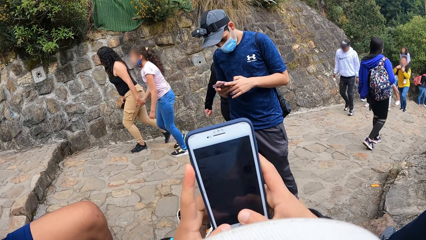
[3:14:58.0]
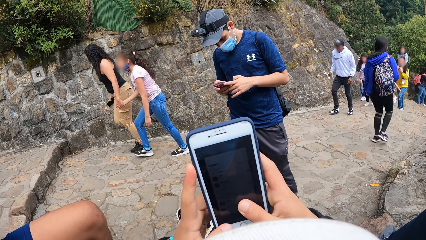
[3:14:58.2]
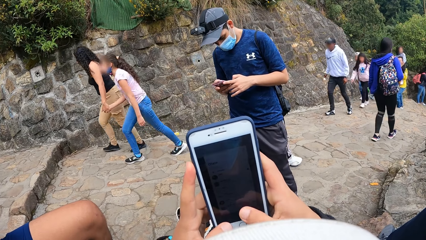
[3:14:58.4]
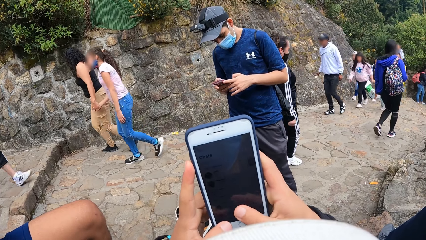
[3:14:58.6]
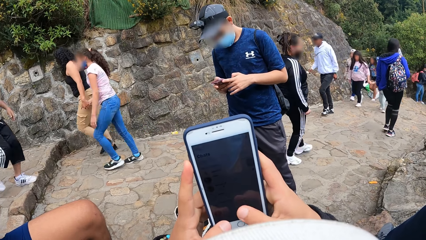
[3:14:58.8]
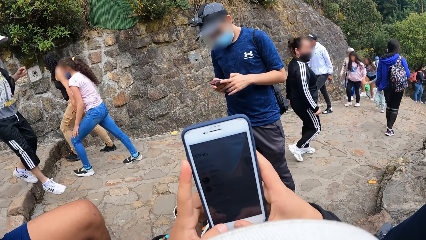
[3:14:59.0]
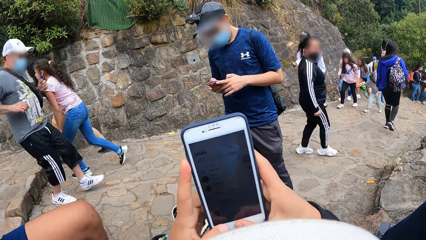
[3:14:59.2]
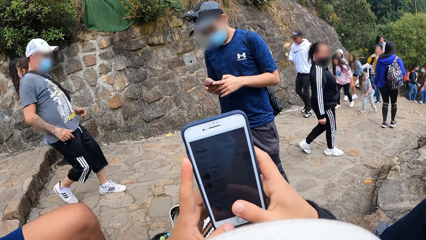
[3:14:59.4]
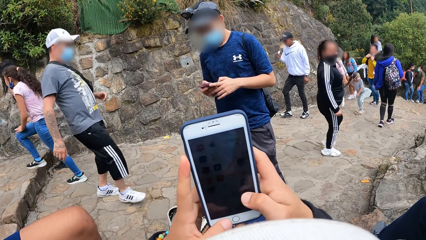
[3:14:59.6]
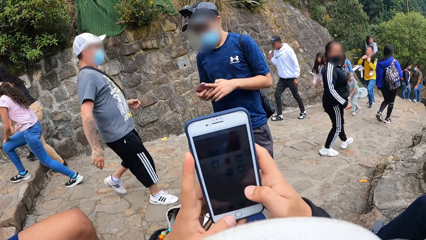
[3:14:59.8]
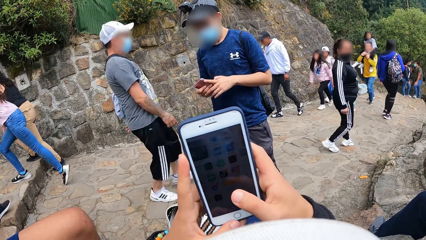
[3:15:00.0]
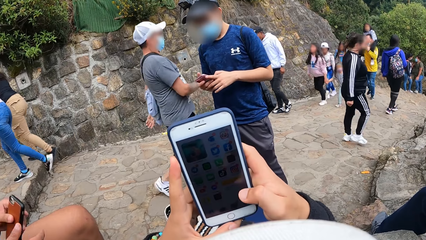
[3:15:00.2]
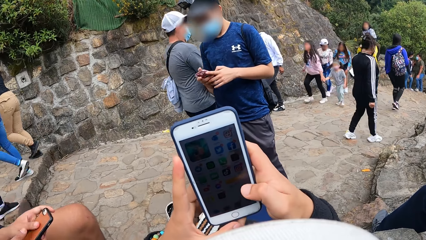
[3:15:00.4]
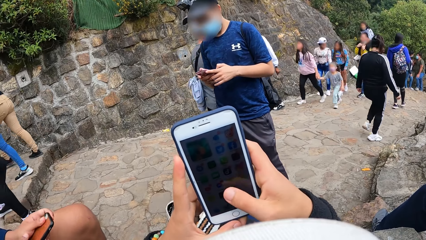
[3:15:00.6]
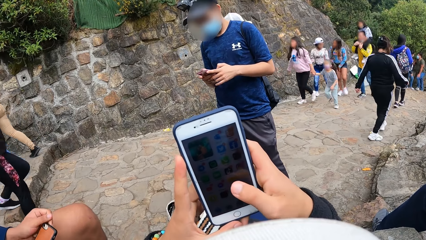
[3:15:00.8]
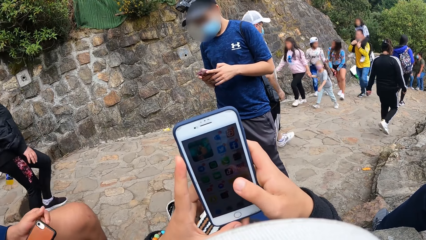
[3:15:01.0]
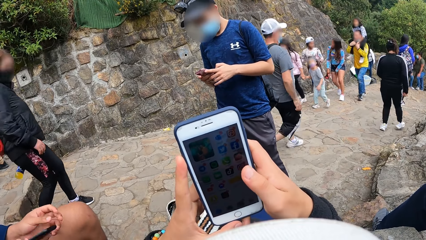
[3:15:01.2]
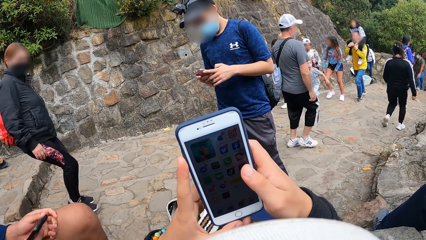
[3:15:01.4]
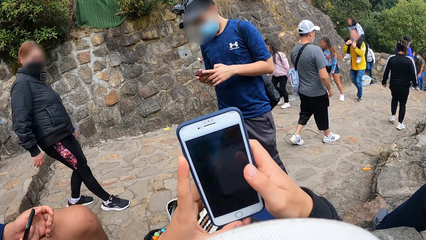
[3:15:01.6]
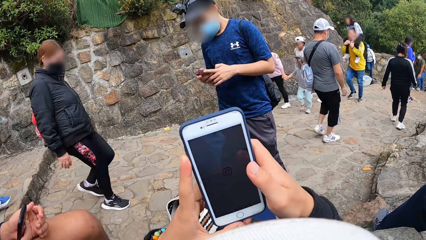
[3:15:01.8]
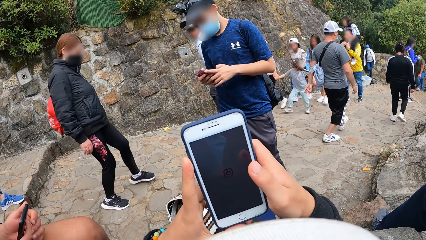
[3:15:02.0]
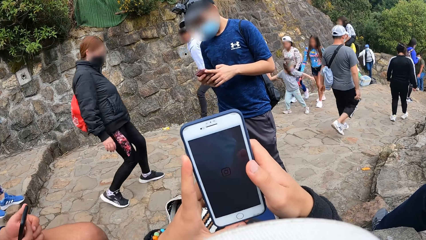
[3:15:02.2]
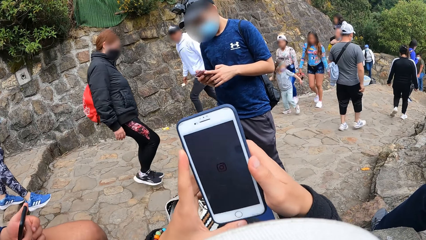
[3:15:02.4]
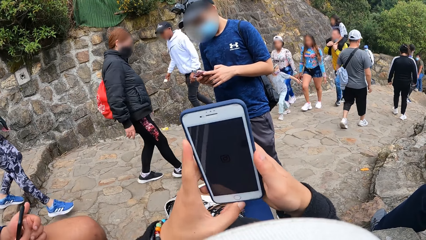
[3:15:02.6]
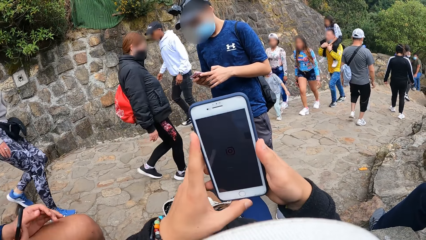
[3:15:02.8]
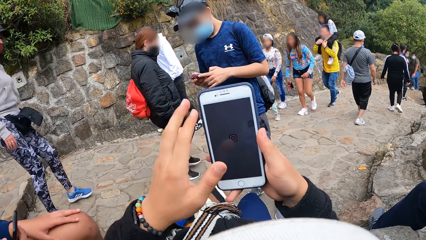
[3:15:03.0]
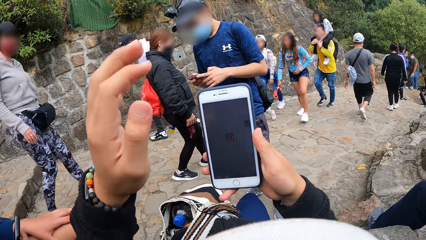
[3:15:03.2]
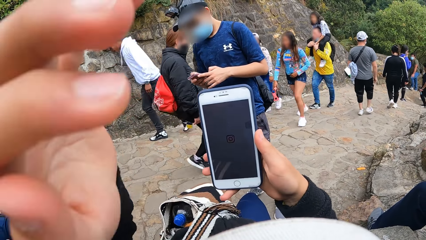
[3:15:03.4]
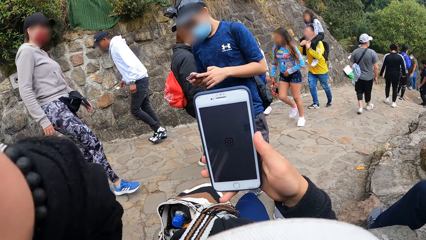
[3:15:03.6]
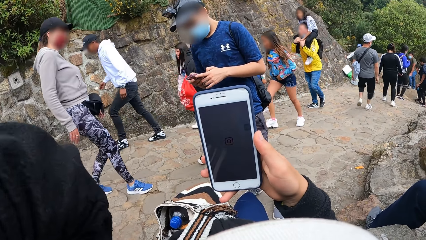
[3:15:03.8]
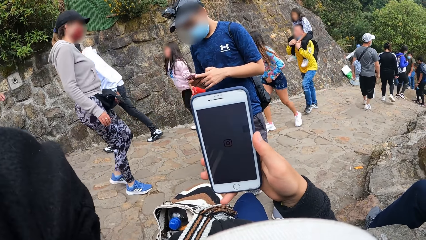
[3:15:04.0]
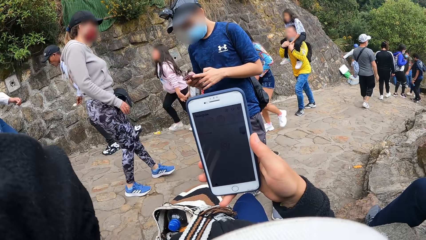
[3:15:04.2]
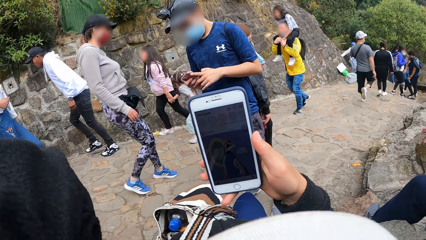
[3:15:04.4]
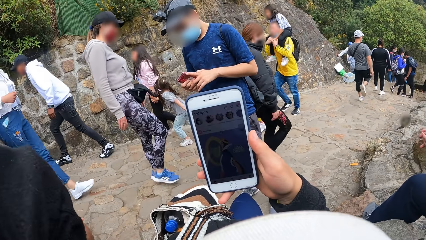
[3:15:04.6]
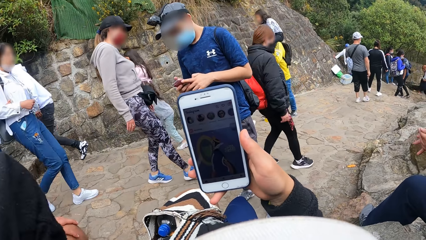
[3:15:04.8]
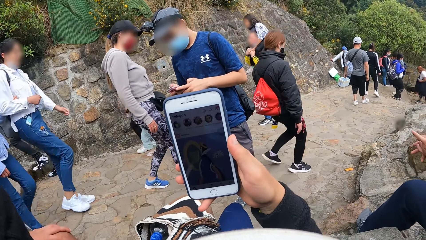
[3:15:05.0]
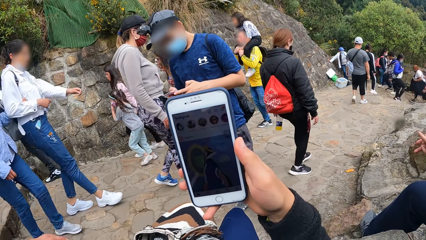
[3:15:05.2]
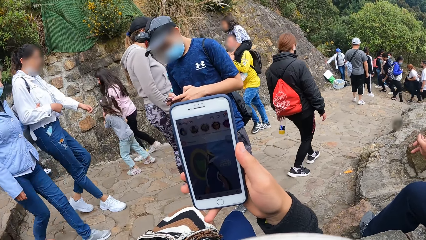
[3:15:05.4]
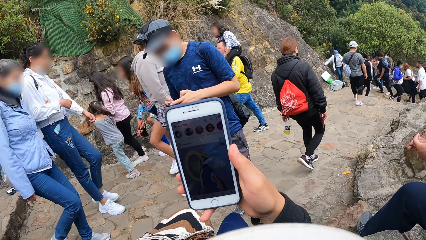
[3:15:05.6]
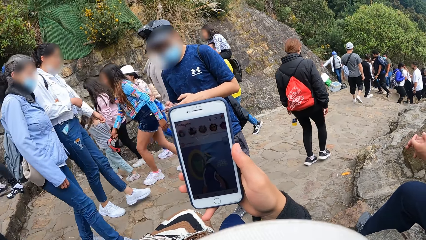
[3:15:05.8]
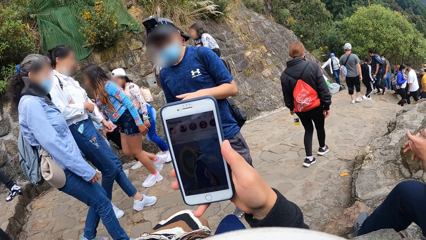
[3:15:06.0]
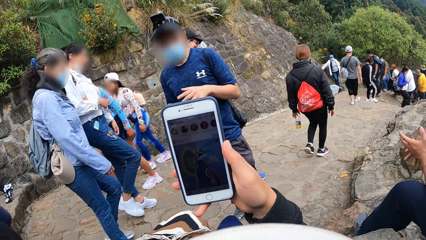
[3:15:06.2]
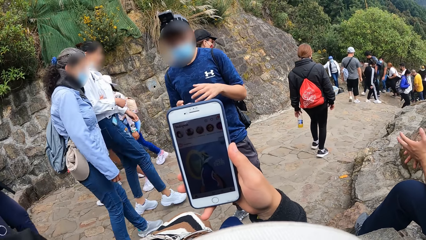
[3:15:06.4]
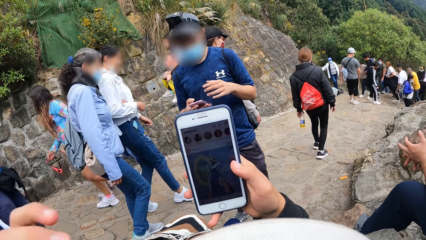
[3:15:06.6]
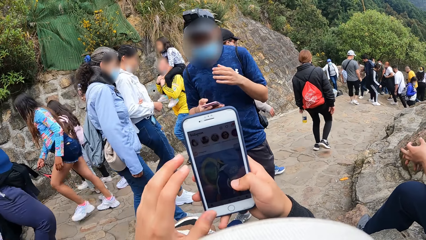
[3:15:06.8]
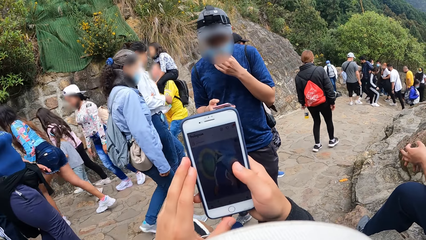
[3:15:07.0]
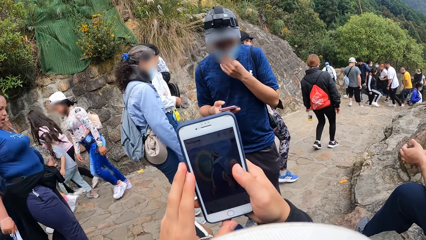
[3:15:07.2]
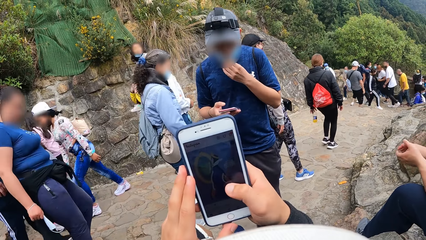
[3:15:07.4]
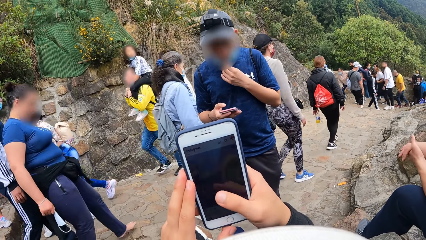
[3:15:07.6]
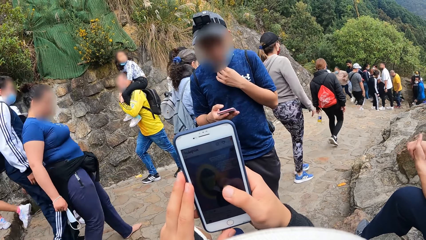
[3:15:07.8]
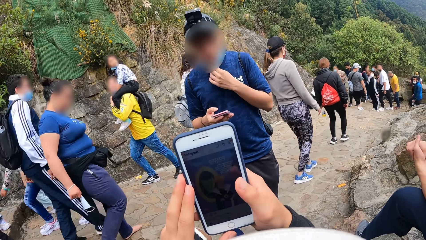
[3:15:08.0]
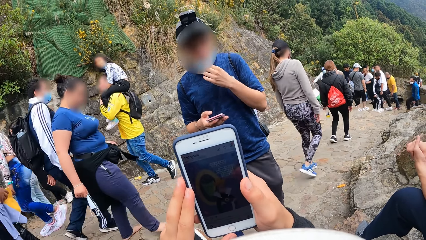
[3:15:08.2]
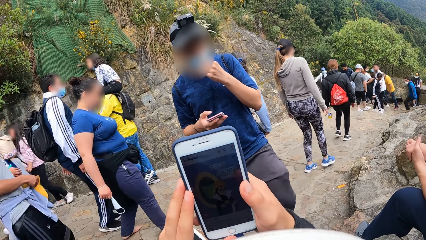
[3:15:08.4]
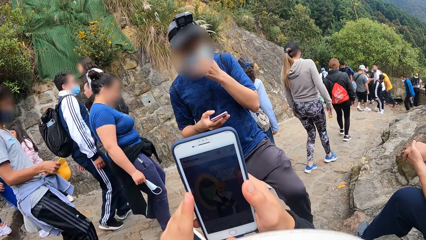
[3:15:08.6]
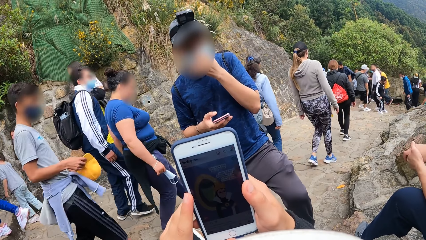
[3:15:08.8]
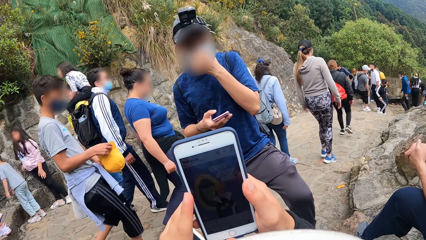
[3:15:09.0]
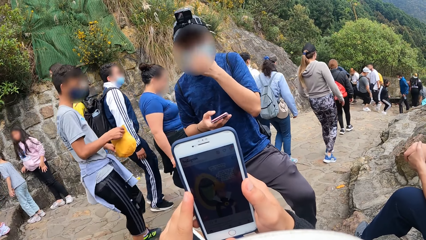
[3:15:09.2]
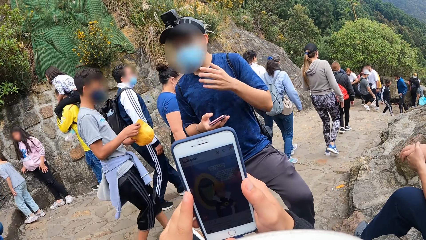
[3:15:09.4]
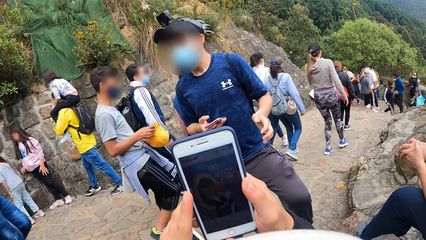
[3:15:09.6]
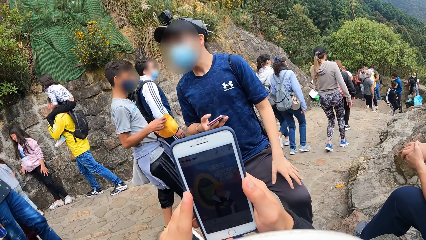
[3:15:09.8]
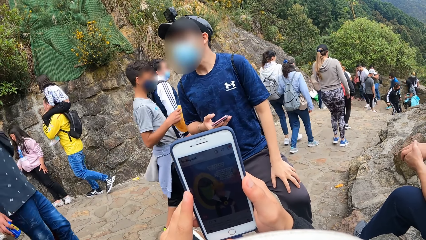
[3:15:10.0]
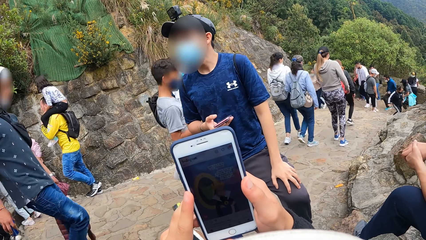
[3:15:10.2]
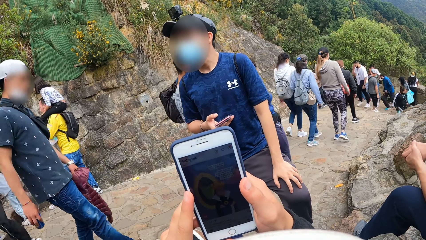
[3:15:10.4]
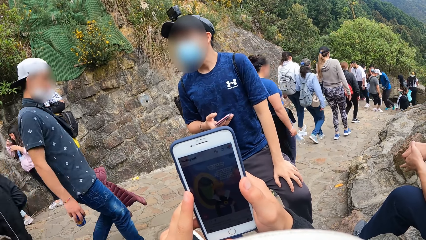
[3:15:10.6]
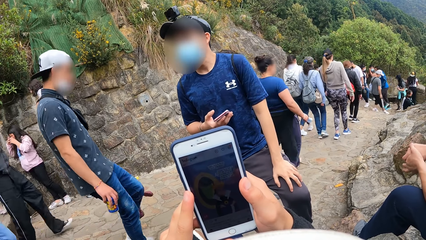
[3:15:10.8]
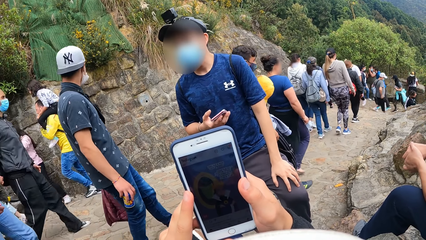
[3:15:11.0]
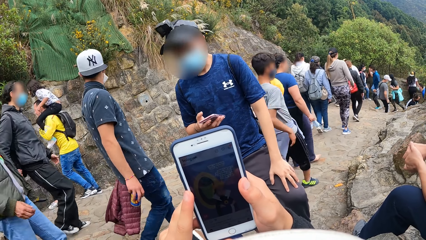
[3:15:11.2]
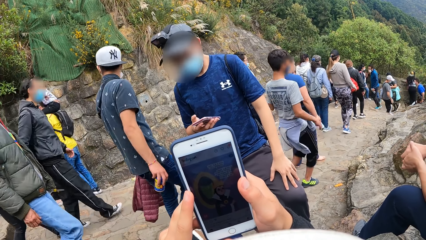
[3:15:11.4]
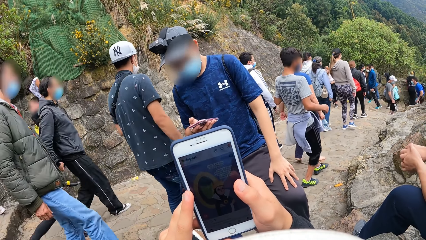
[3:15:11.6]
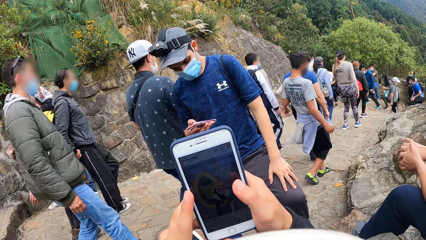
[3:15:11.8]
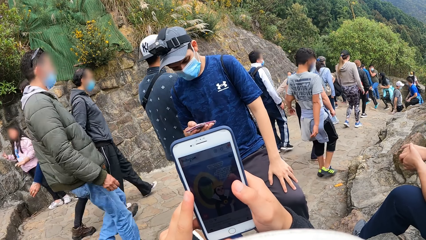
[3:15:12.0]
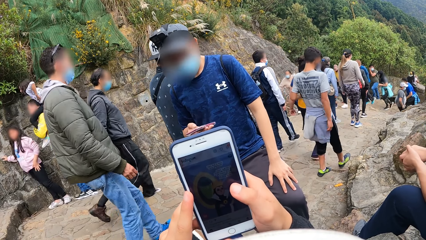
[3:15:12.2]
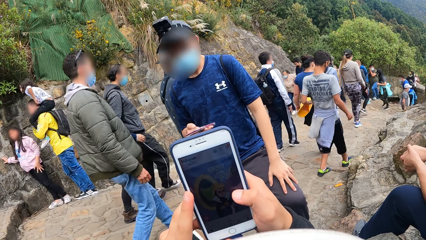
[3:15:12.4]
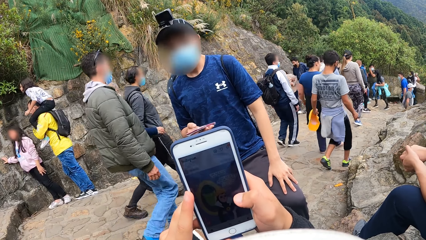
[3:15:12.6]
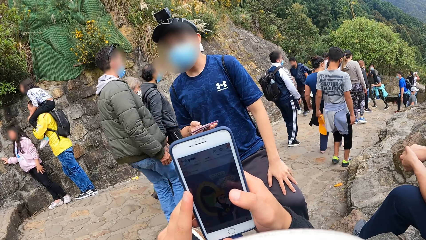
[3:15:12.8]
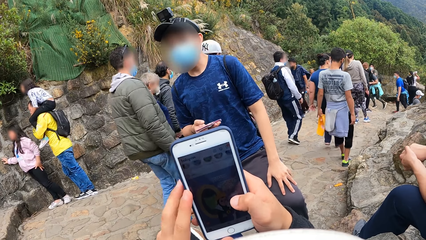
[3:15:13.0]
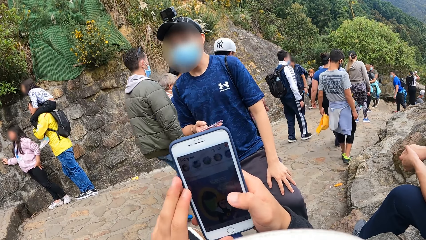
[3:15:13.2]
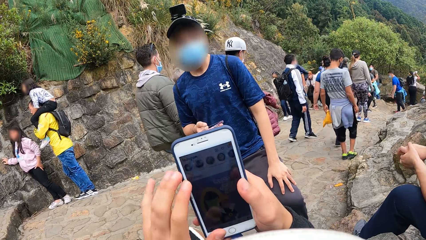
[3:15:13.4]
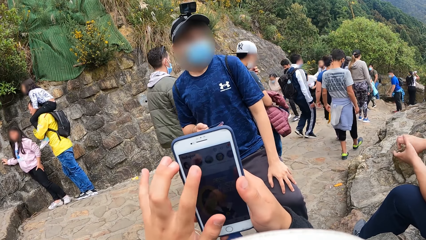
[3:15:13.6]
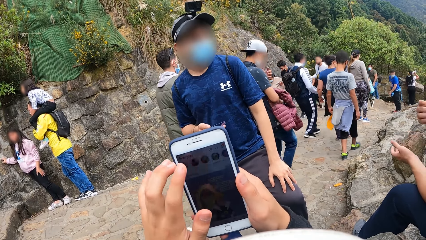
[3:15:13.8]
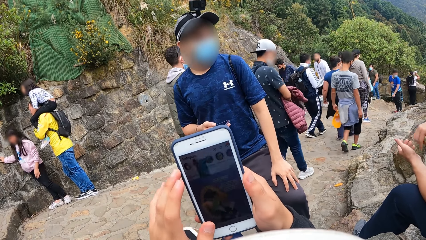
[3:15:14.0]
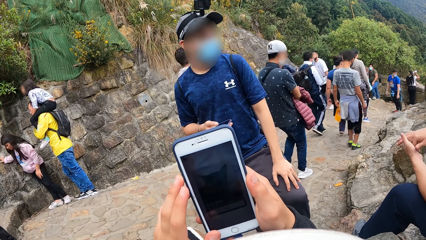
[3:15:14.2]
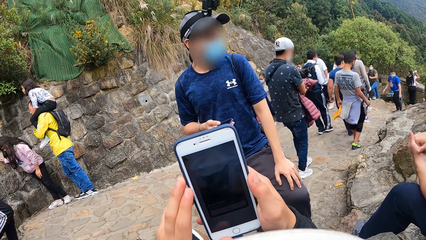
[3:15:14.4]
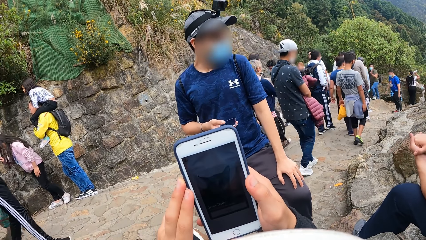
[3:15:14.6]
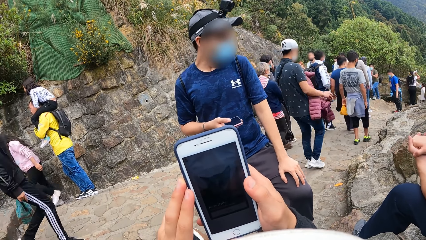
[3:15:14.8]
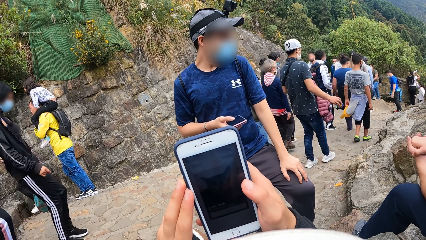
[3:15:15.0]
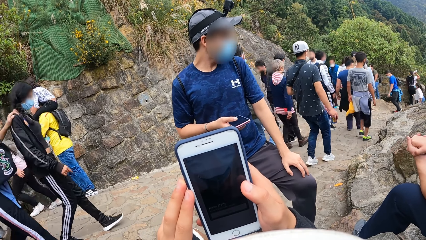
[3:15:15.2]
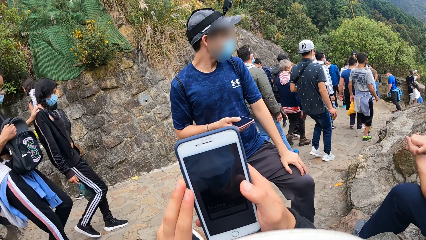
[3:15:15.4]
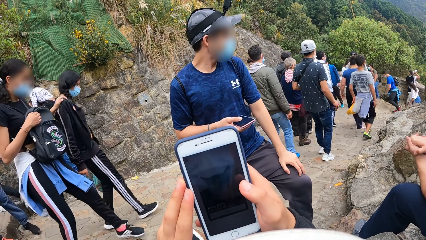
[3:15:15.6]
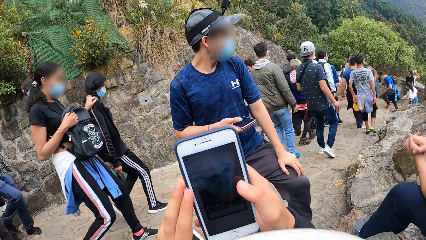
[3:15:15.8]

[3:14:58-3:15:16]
A man operates a phone. The camera wearer lifts her left hand to her head. Another man lifts his left hand from his phone. The camera wearer drops her hand back to the phone. The other man adjusts a mask on his face with his hand. The camera wearer operates the phone. A third man holds his hands together. The second man drops his hand from the mask and stares around. The third man gestures and converses.
